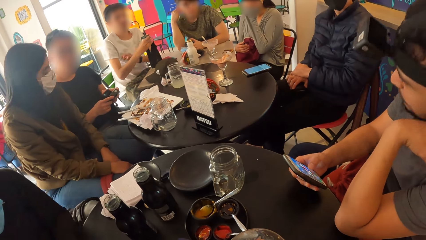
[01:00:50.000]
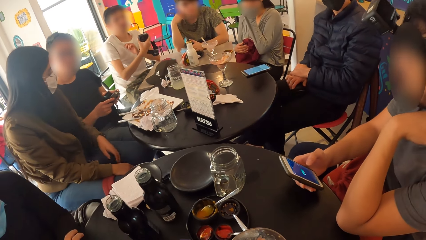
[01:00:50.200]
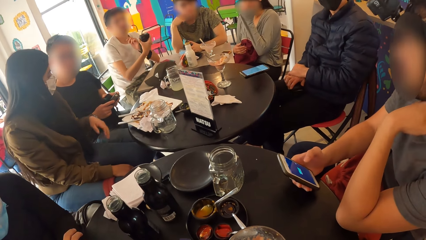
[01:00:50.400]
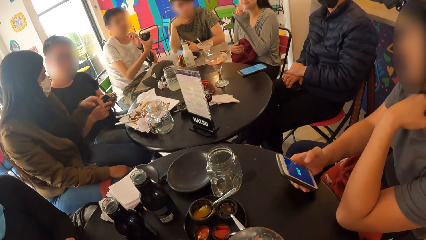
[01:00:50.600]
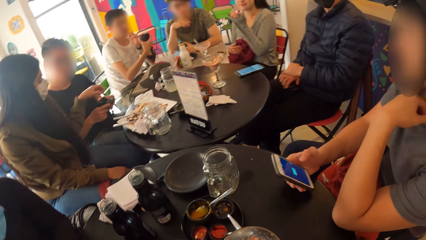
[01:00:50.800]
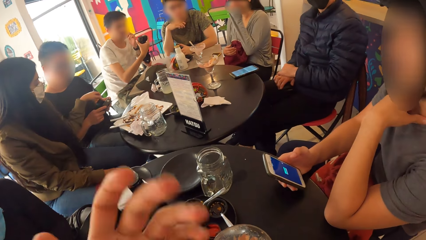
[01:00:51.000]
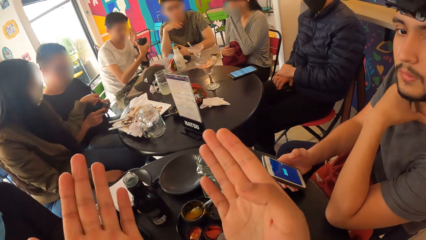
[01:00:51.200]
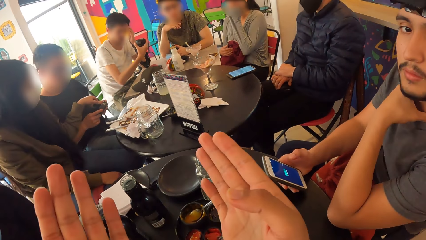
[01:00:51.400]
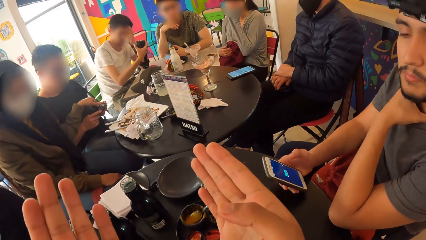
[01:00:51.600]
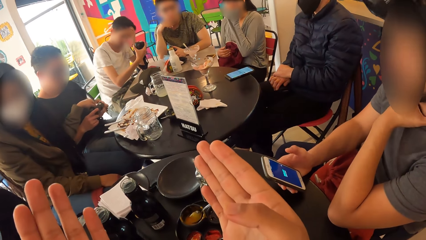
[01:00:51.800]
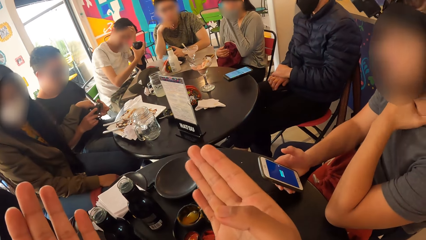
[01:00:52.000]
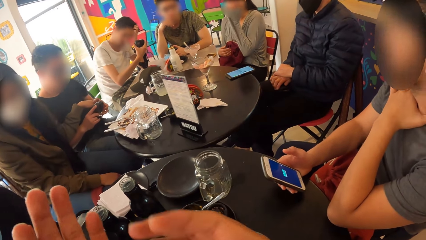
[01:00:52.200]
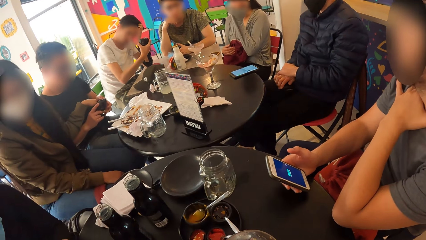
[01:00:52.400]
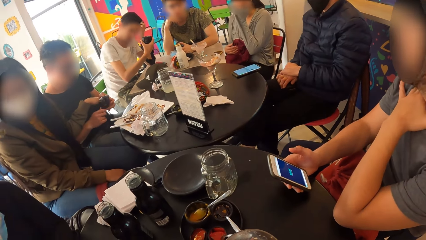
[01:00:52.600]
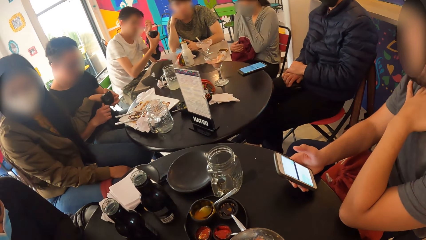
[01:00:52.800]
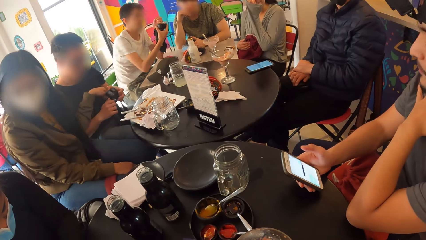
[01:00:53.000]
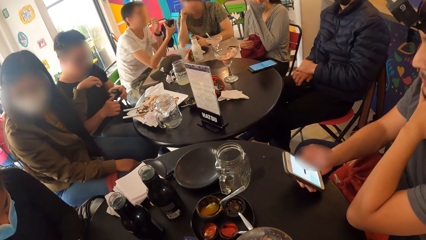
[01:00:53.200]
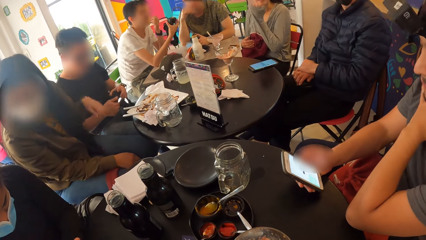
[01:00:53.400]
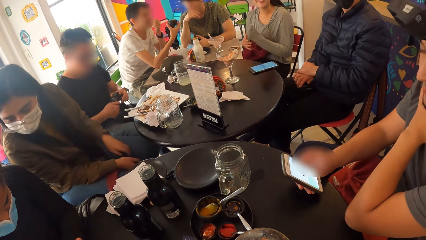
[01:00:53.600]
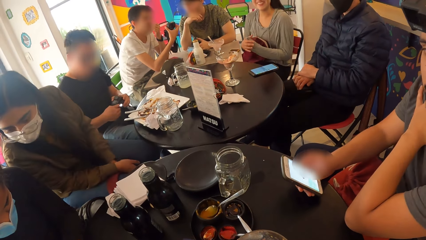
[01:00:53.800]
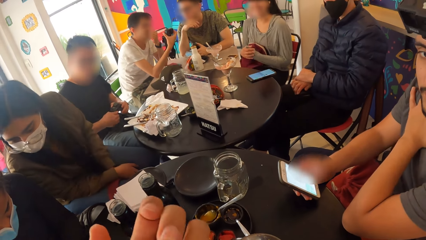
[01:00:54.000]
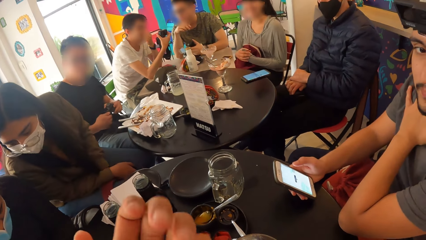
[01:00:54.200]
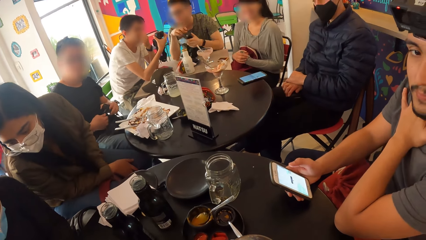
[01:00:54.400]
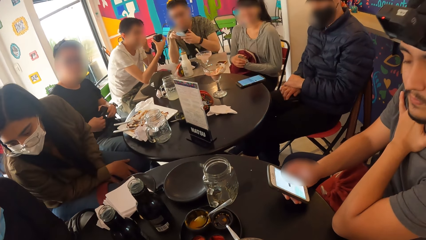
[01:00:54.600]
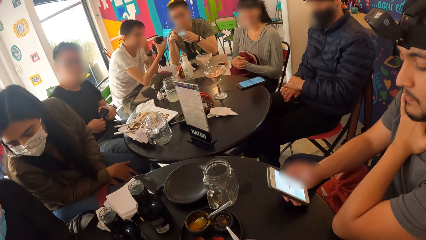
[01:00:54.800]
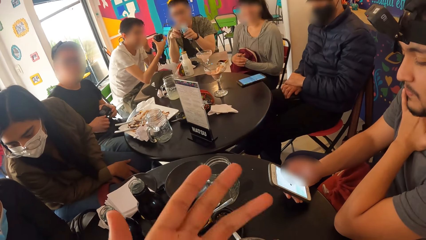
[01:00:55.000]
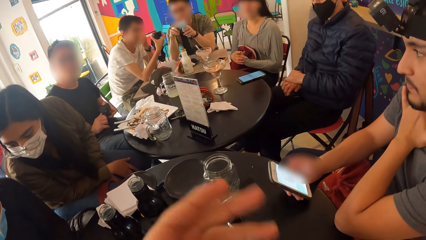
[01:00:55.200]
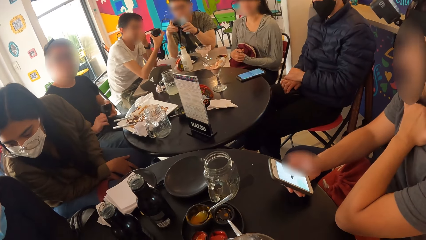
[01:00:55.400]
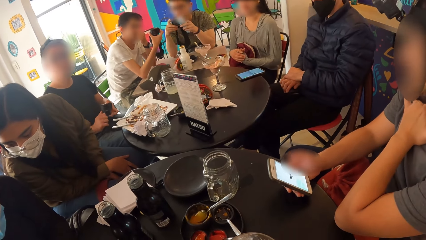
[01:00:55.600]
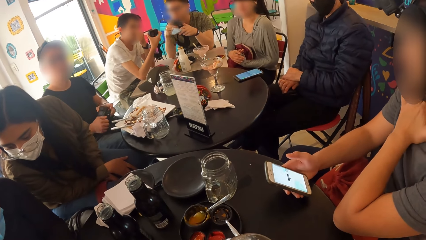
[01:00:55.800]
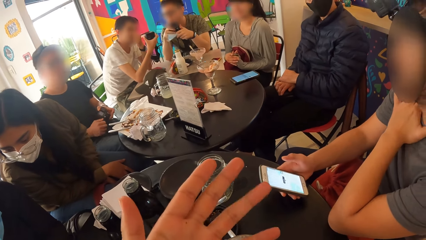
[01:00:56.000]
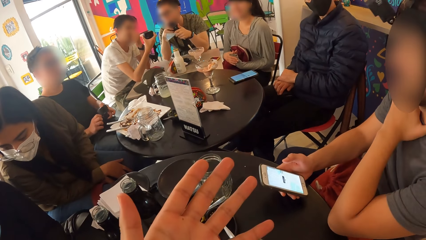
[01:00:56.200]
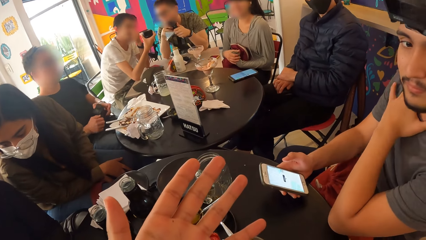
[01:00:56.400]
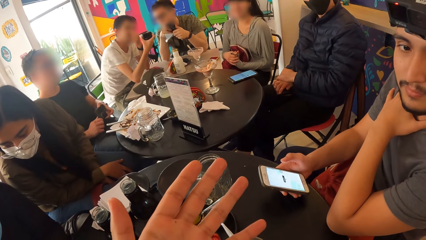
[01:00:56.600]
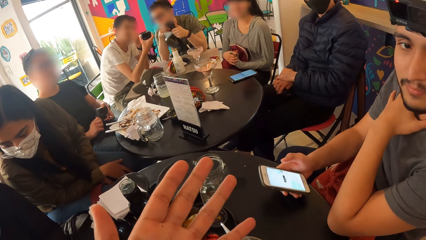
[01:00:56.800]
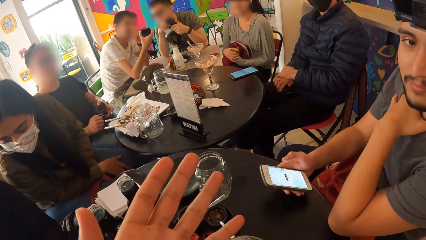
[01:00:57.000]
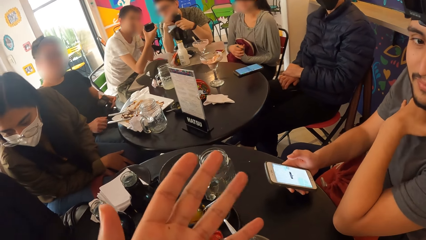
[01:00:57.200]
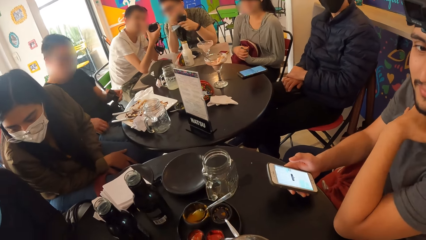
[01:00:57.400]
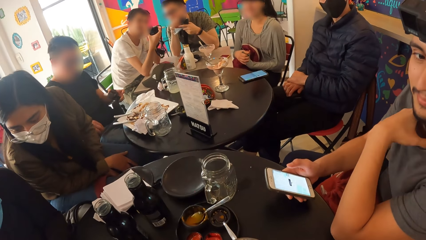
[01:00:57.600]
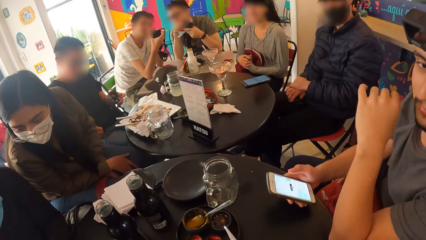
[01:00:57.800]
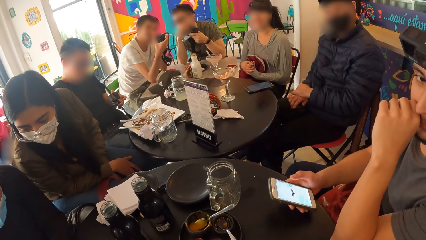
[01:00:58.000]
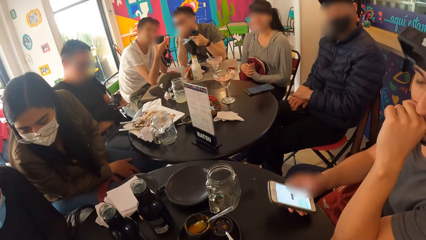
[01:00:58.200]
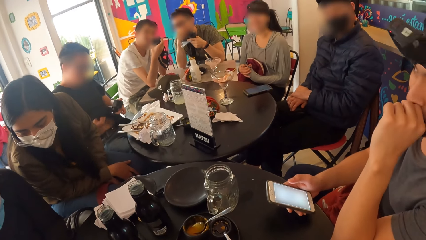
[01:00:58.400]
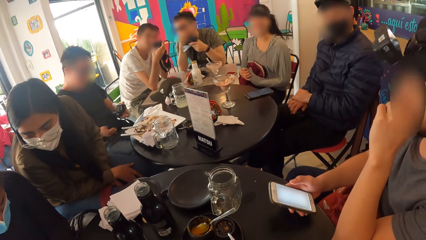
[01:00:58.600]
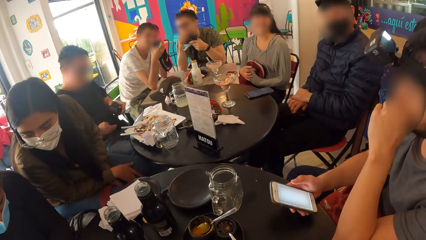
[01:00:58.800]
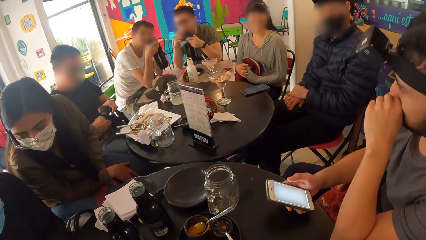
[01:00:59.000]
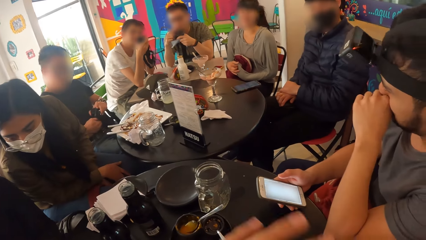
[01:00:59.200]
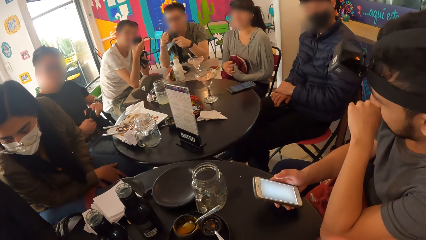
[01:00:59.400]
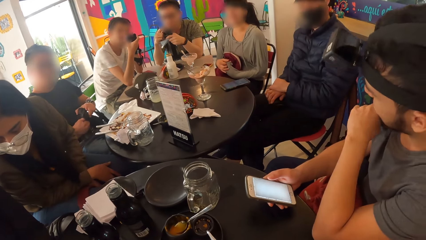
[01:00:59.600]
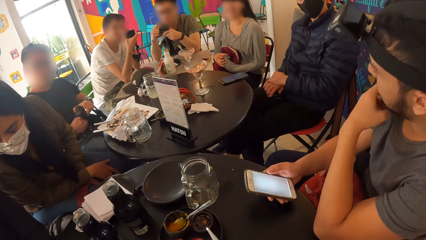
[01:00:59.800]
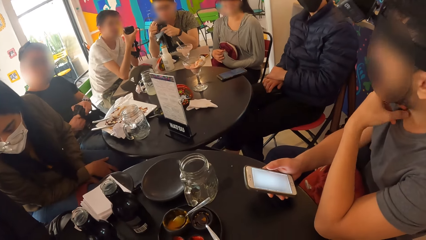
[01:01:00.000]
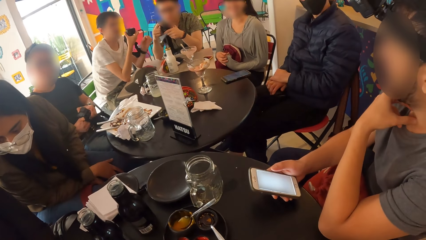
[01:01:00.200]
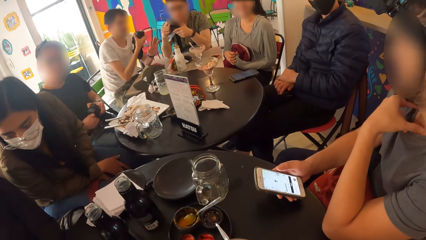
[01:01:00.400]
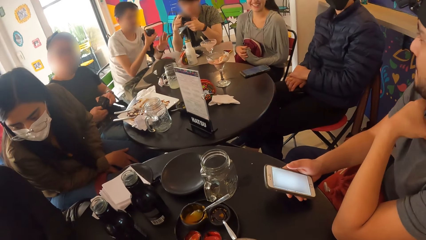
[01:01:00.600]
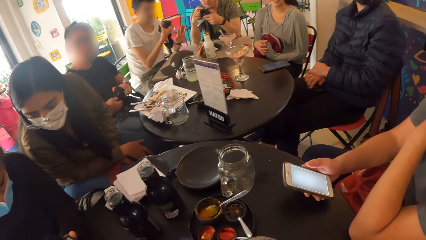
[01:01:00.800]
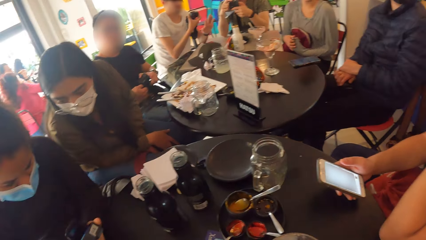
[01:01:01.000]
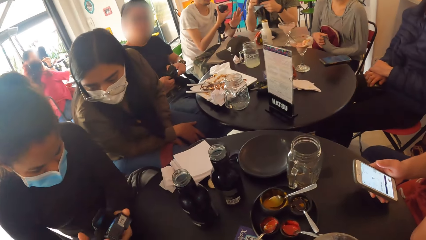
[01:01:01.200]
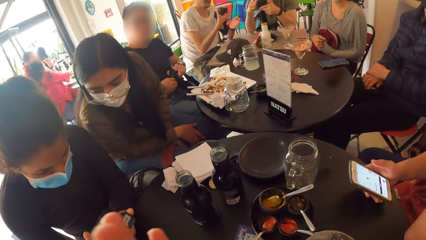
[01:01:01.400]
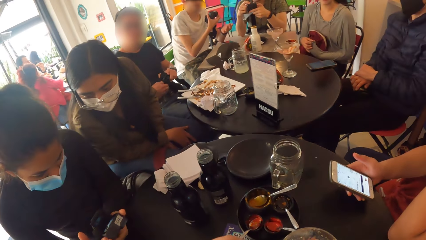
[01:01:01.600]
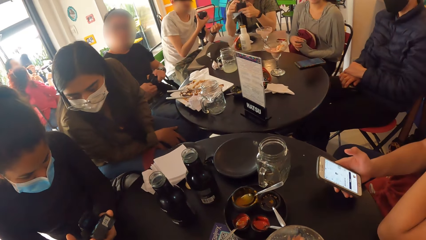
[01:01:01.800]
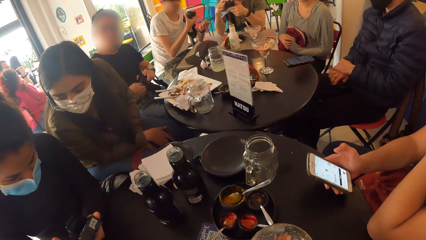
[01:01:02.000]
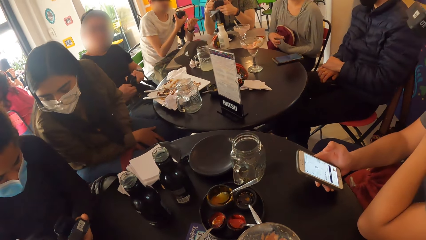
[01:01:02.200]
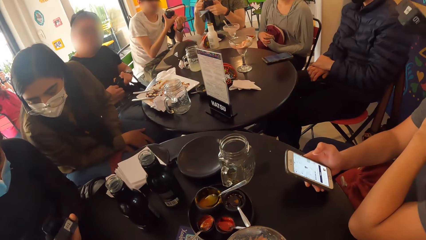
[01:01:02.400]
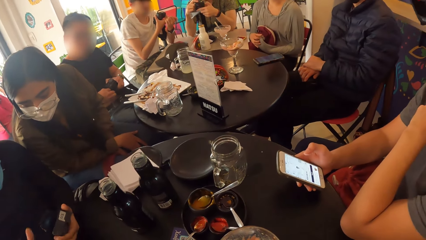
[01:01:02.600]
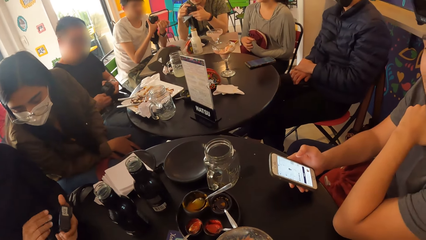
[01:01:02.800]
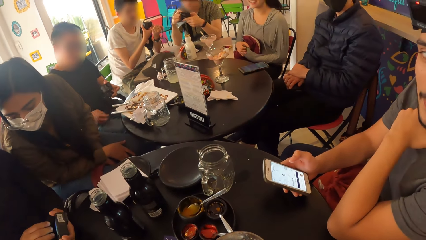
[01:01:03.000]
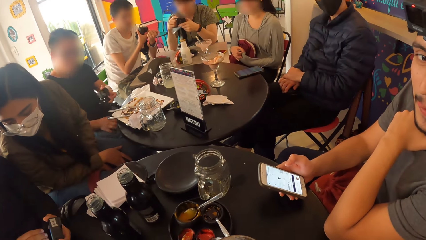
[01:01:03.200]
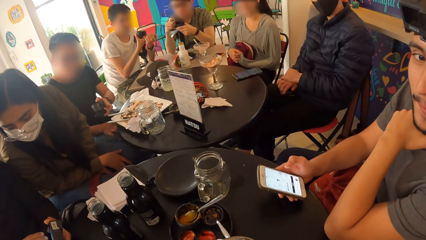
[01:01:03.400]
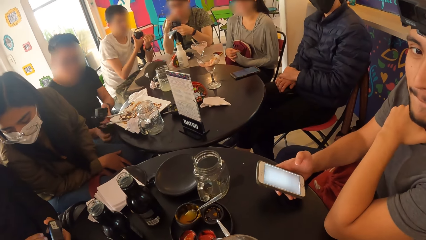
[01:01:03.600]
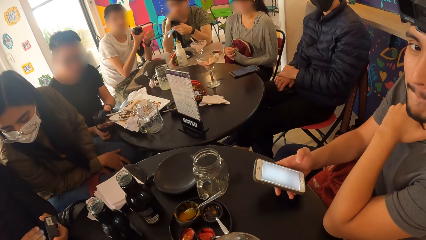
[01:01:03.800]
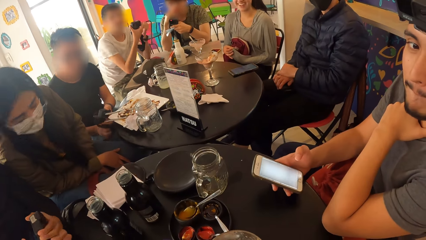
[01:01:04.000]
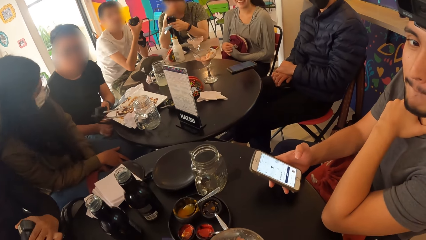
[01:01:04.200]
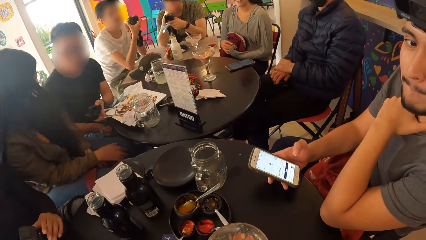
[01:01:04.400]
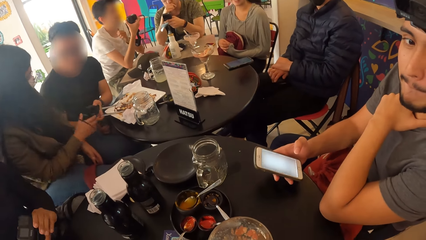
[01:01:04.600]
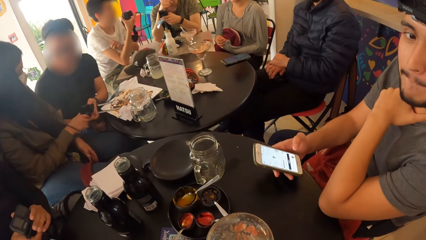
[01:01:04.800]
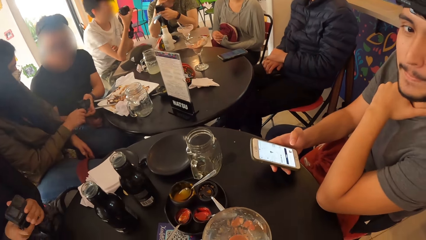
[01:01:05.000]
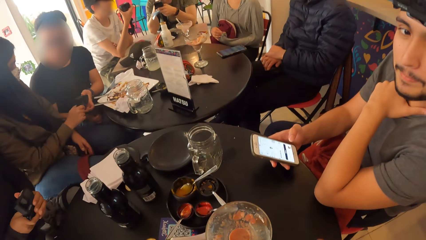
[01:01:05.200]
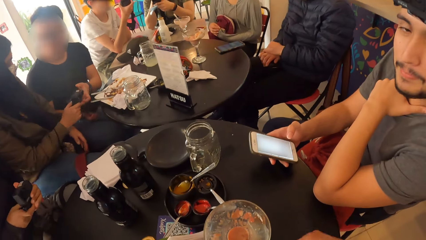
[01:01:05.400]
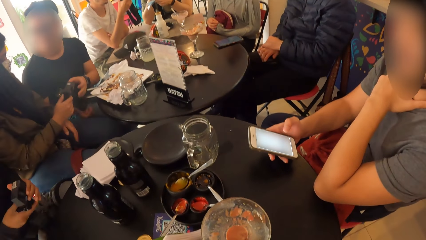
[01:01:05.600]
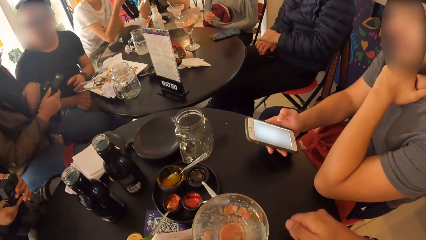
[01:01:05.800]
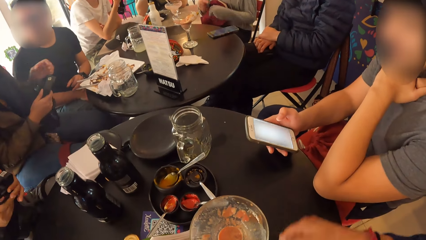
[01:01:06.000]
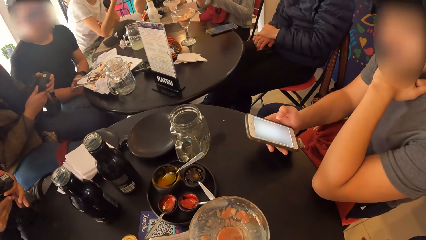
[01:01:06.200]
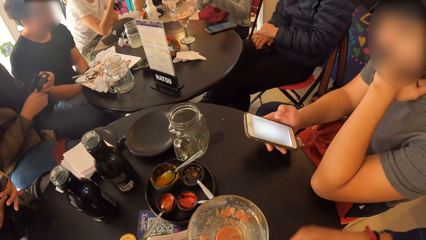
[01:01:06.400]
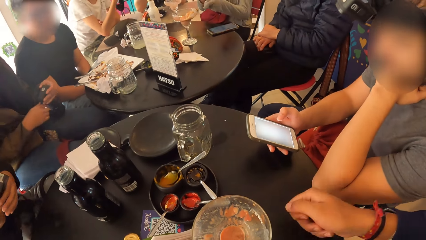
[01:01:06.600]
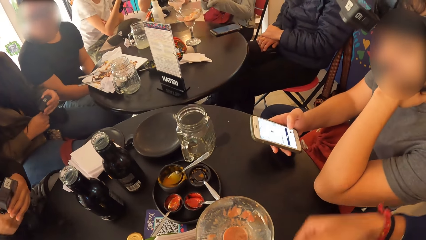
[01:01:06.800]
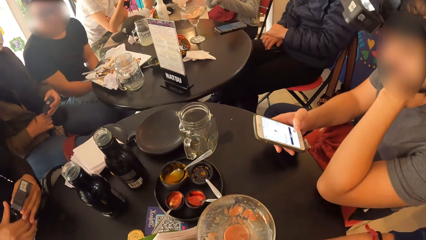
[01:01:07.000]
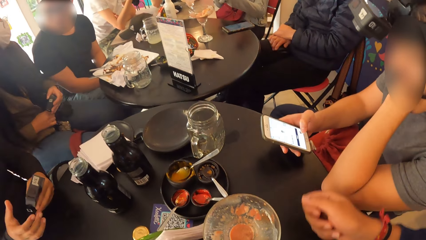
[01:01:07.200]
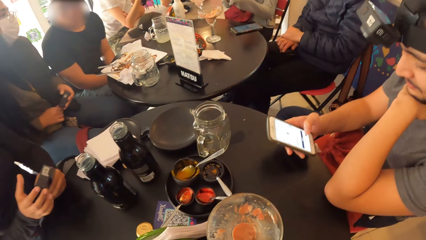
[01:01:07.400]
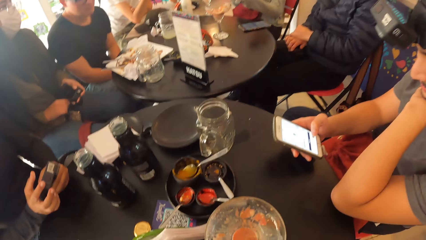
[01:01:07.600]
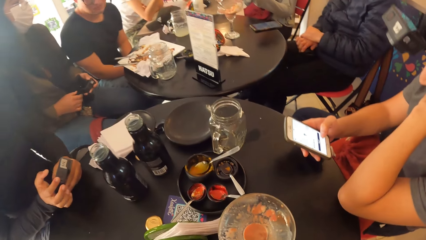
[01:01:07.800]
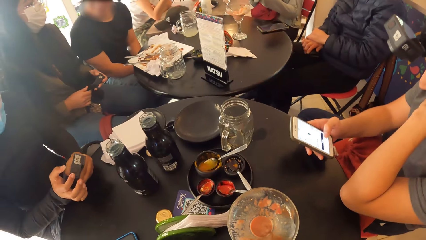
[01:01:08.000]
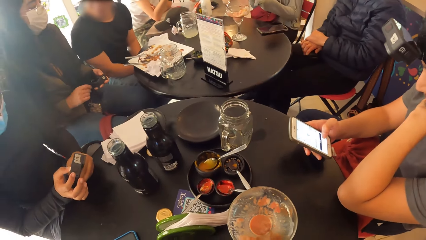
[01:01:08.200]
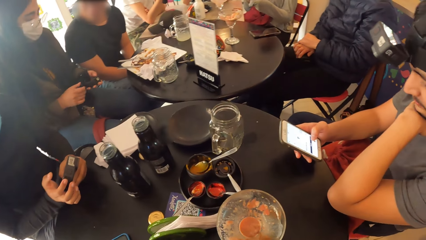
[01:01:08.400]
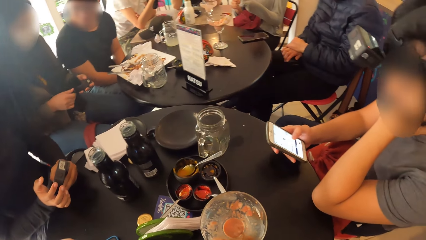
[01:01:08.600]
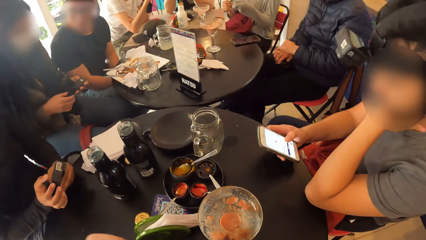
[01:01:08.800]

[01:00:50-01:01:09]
The camera wearer gestures with both hands. He looks at his left hand. He gestures with his left hand. He gestures with his left hand again. The man cleans the camera with his t-shirt. The camera wearer gestures with his left hand. He touches his mouth with his left hand. The man gives the camera to the woman with his right hand. The camera wearer gestures with his right hand, puts his right hand on the table, and swings his right hand. The woman loosens a nut from the camera with her right hand.
